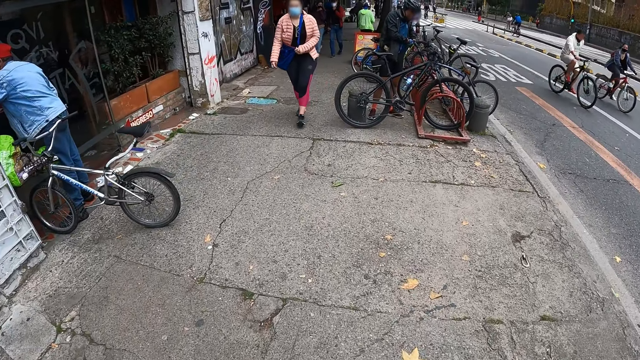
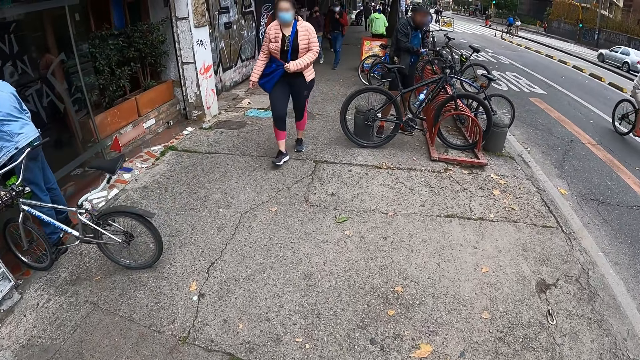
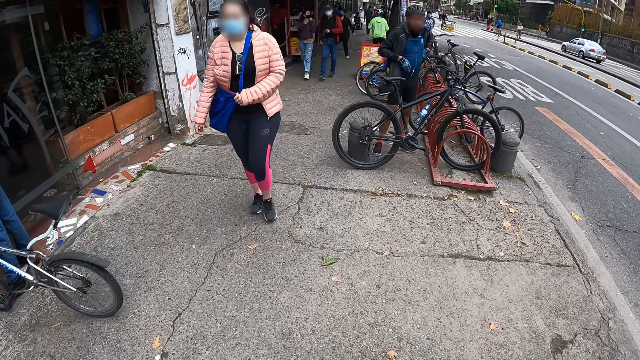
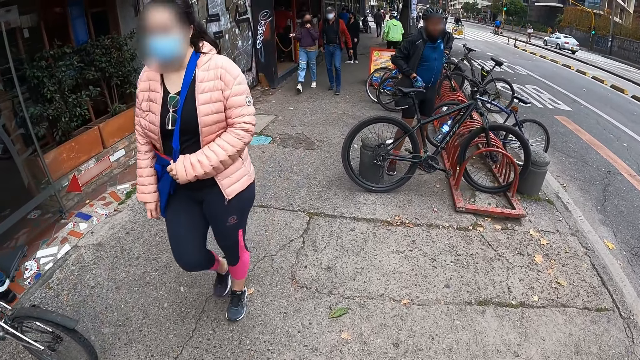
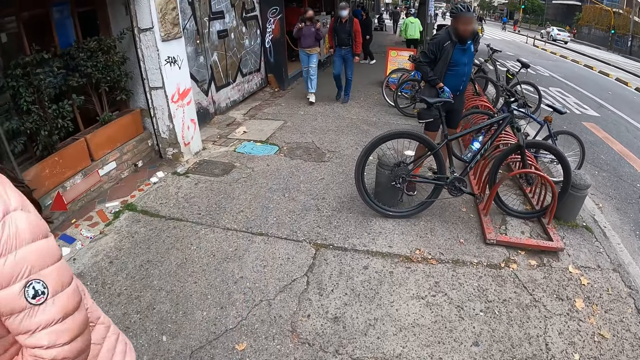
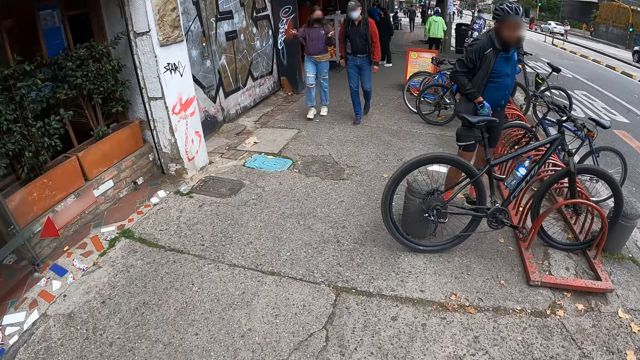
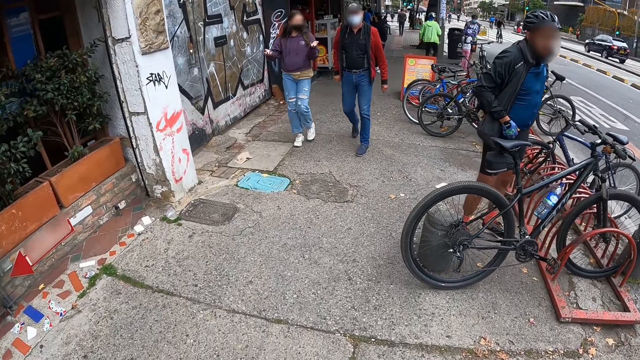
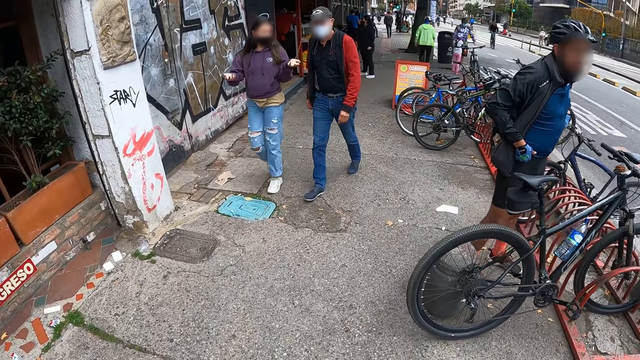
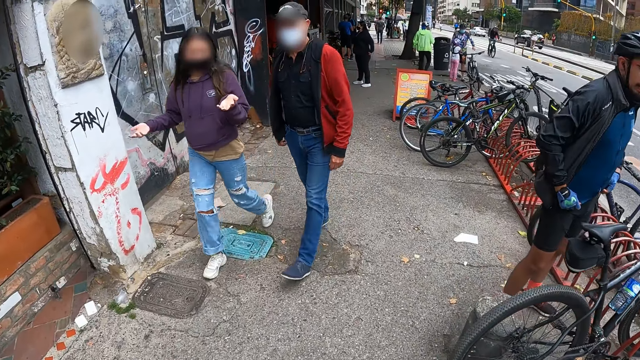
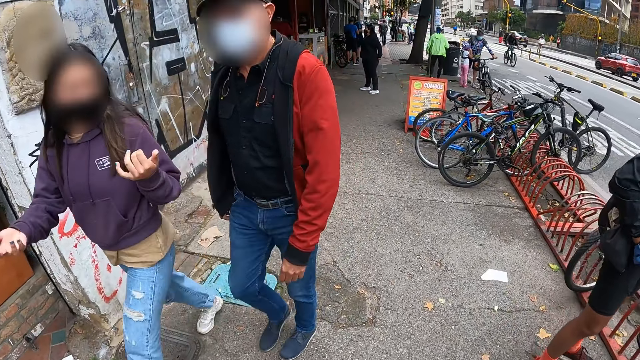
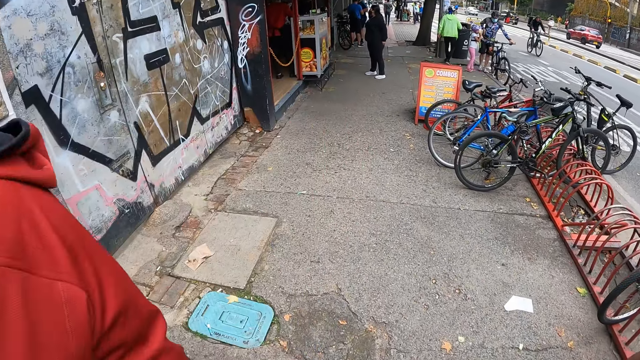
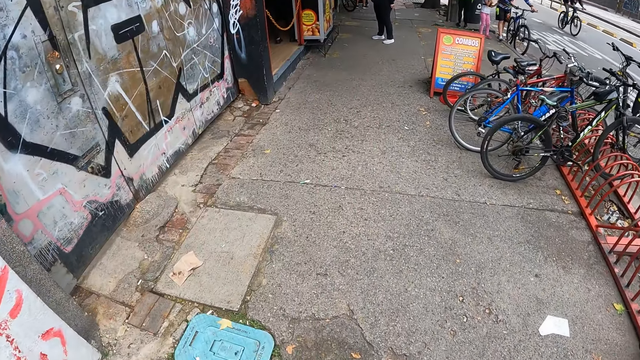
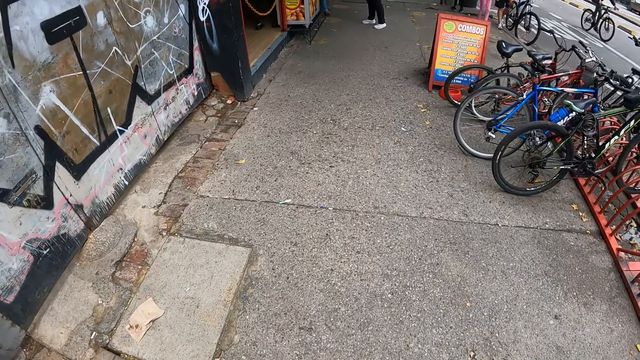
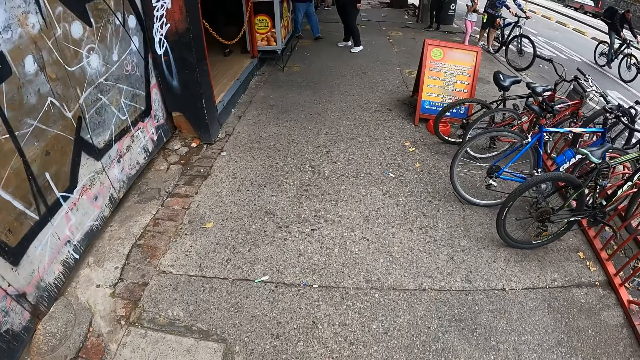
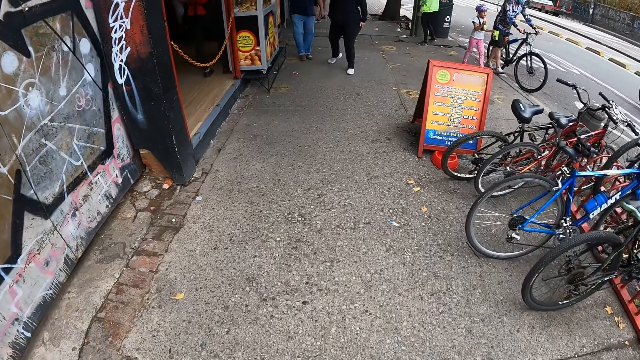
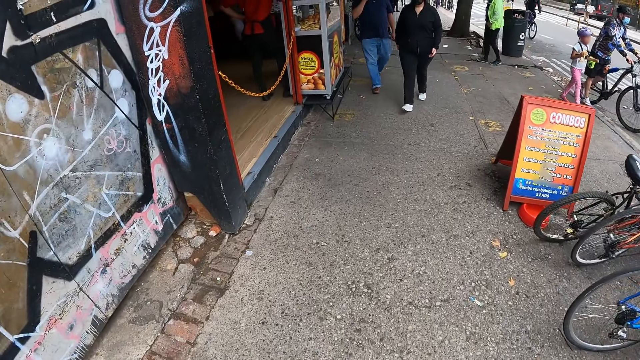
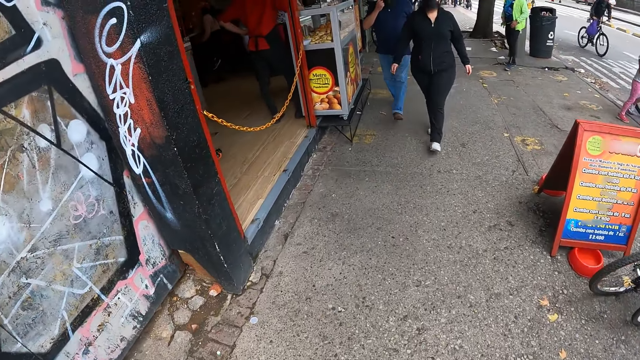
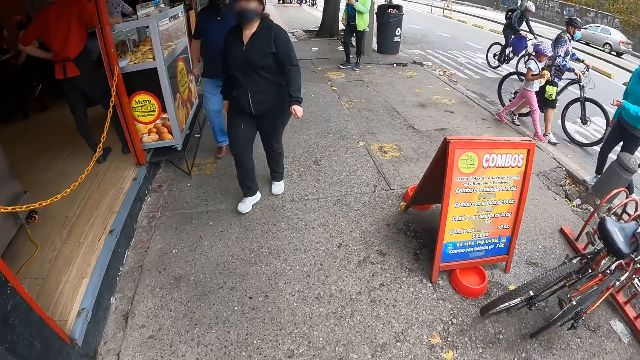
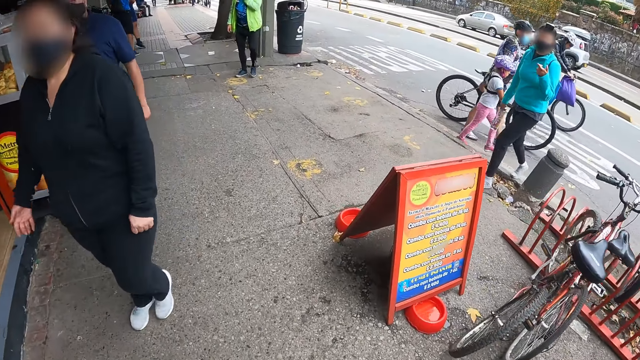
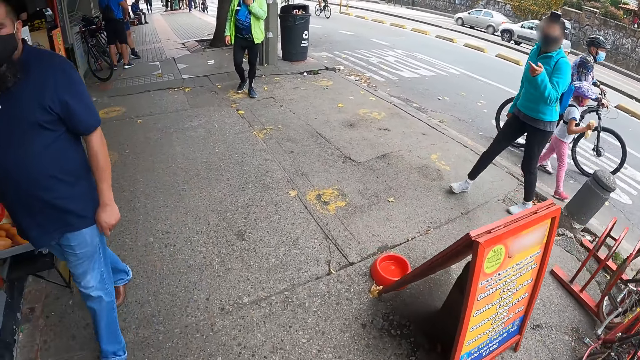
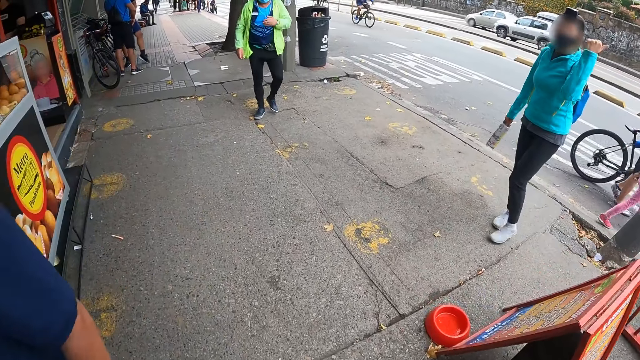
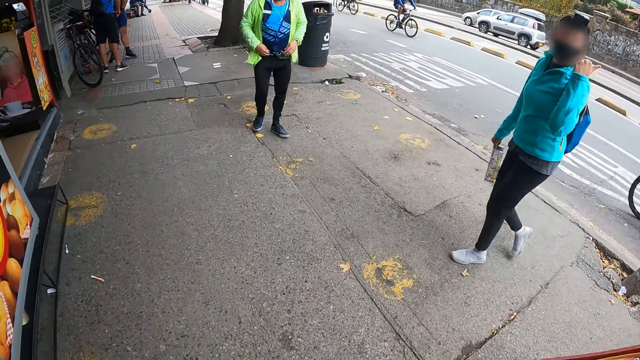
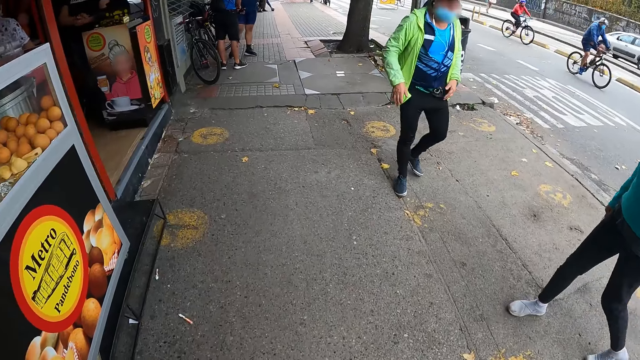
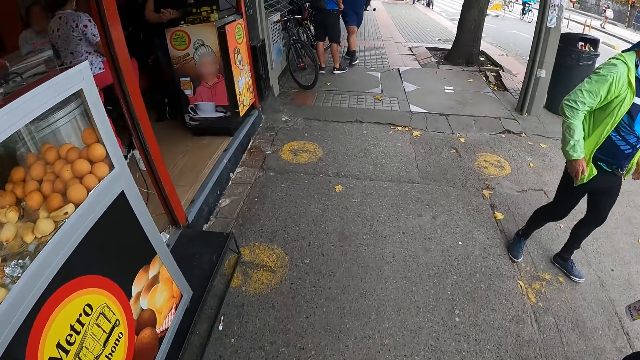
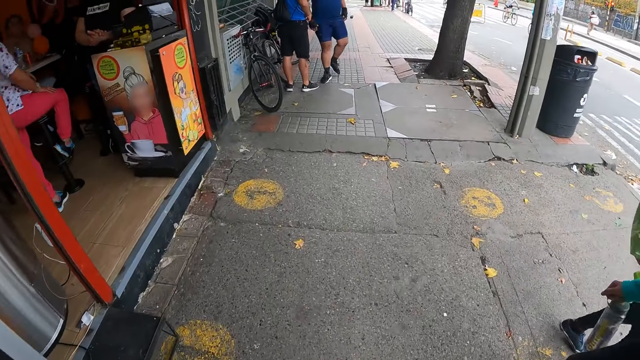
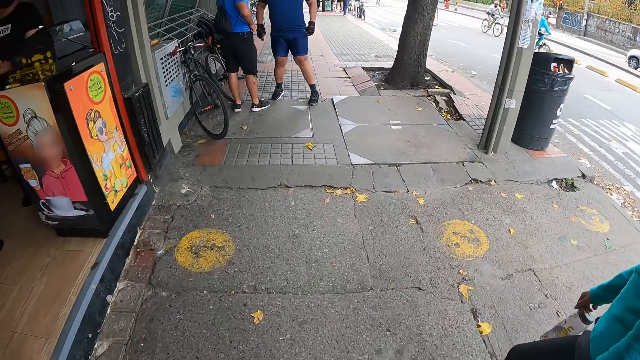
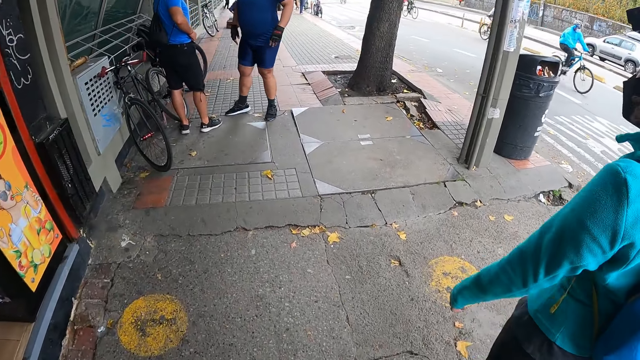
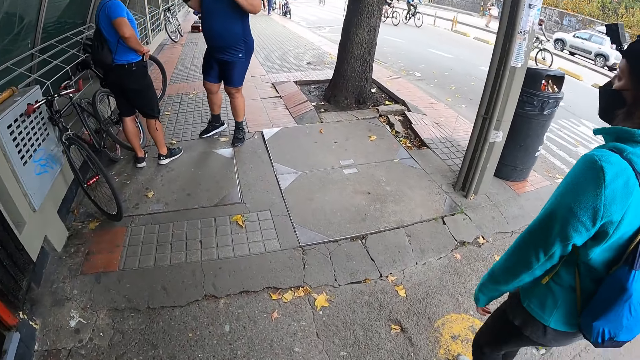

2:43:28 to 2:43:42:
A woman walks past the camera wearer. A man walks past the camera wearer. Another woman walks past the camera wearer. Another man walks past the camera wearer.

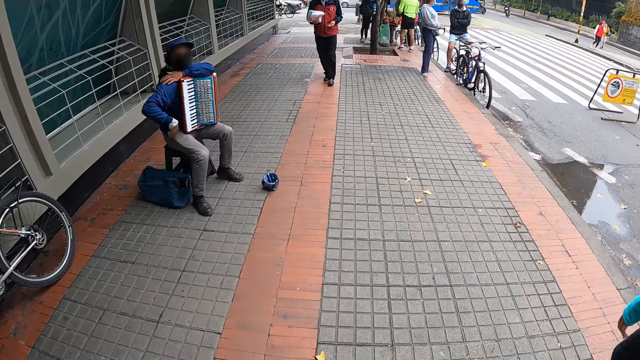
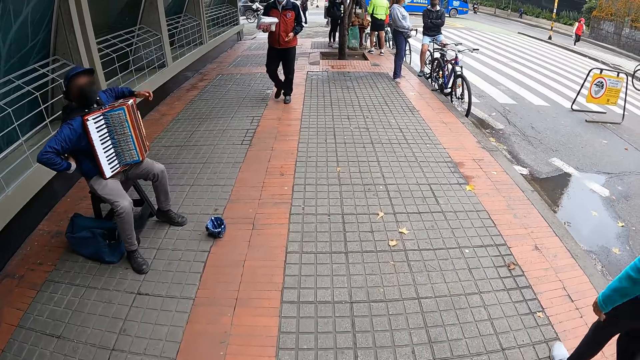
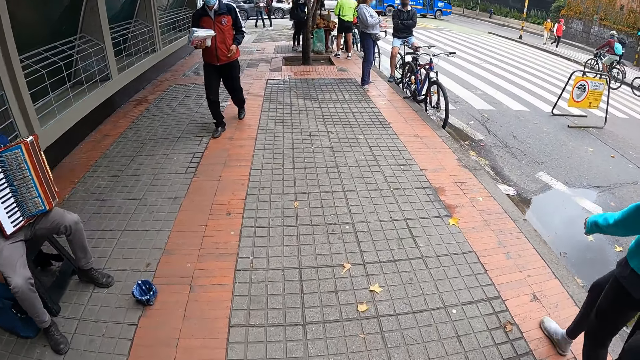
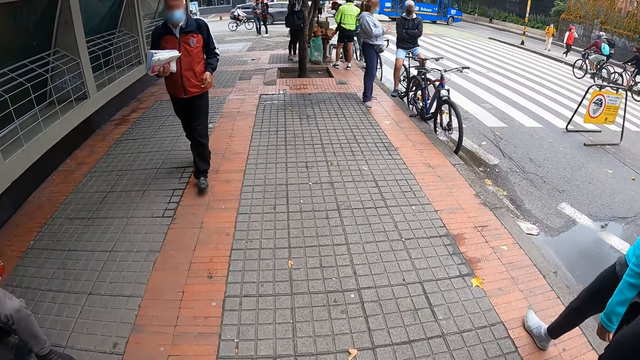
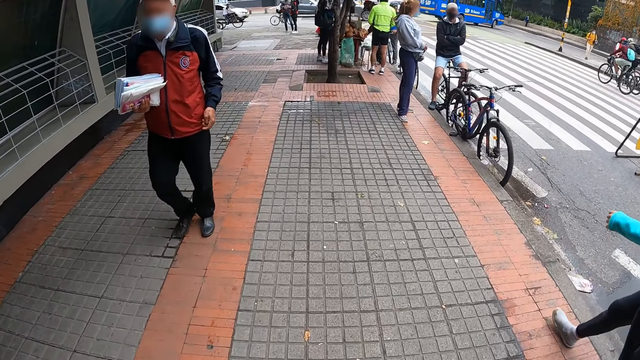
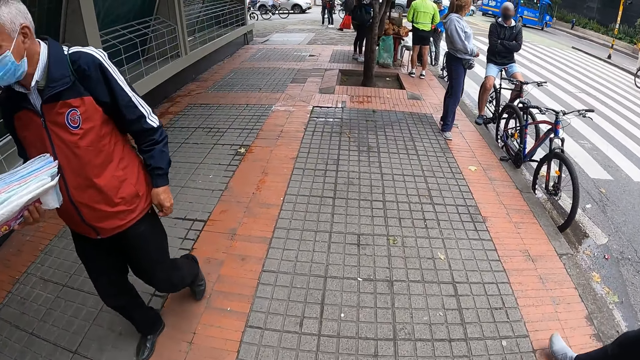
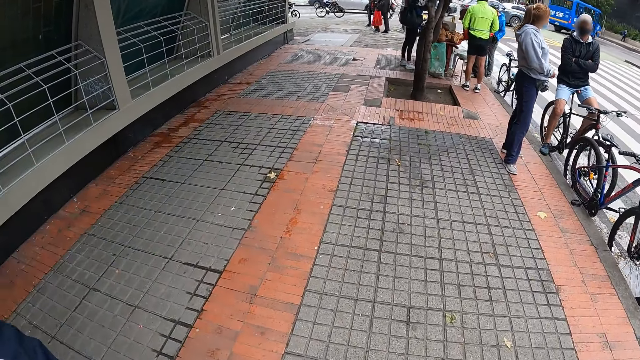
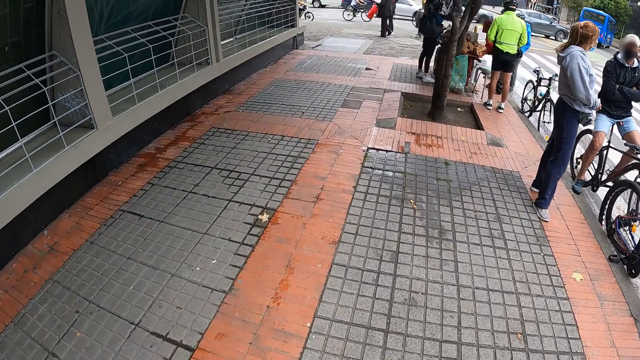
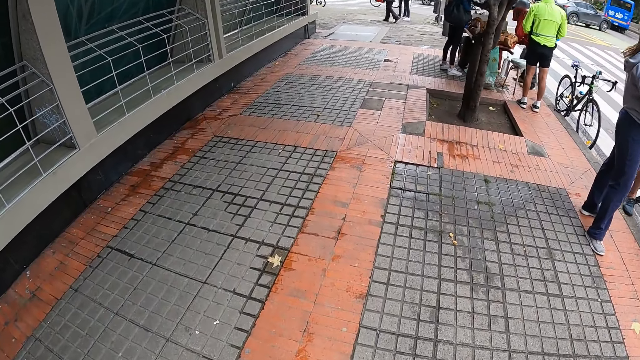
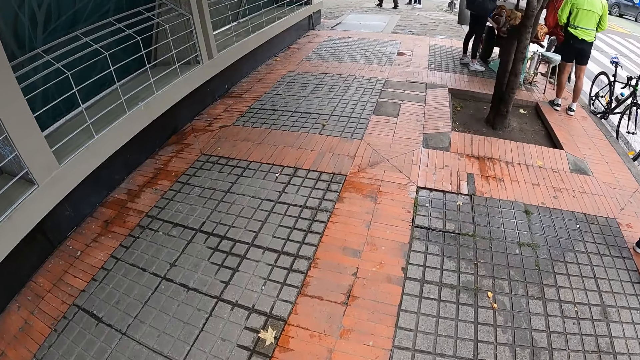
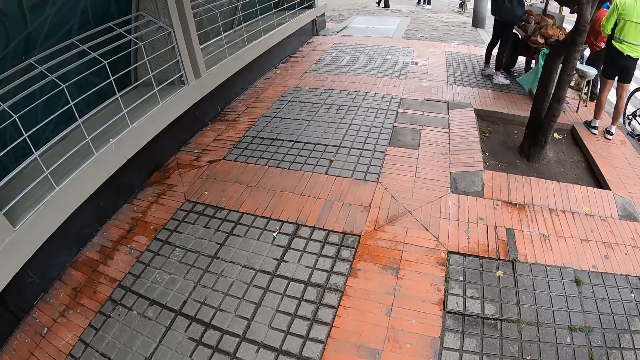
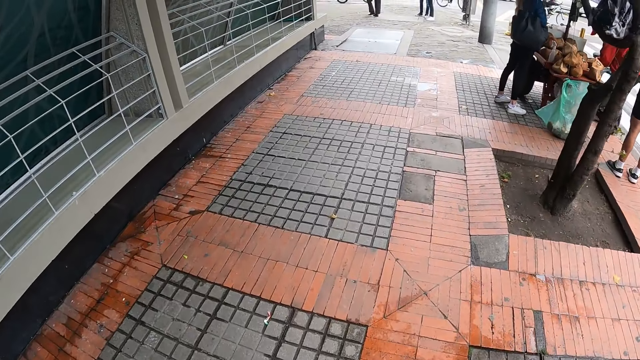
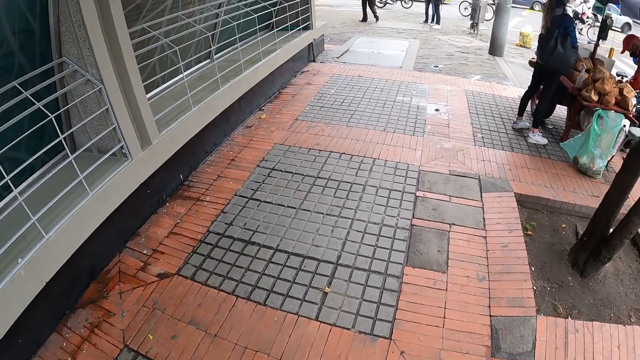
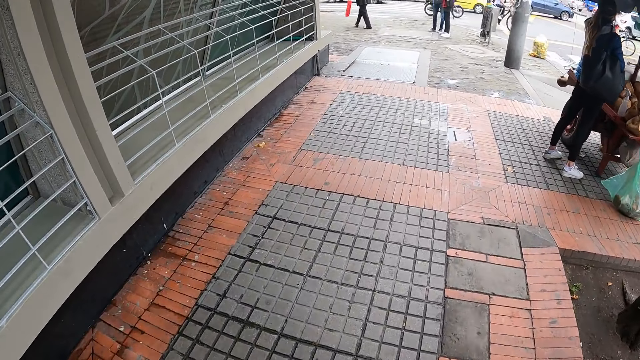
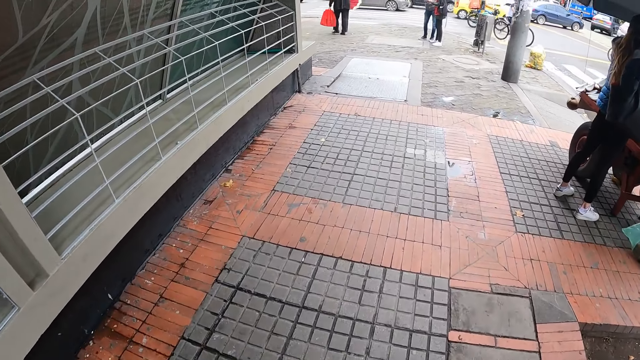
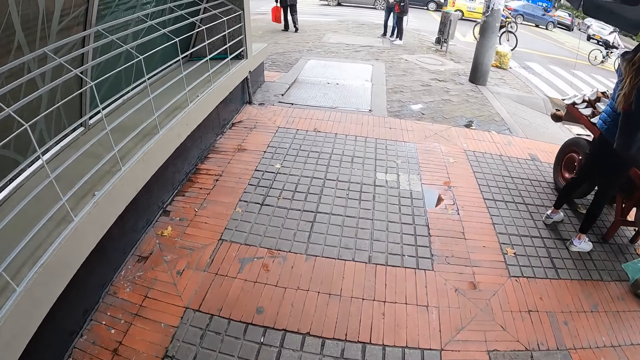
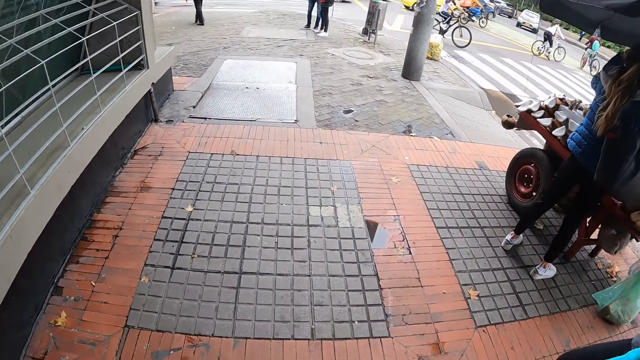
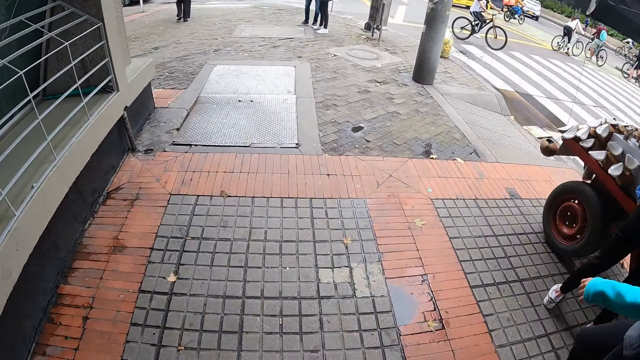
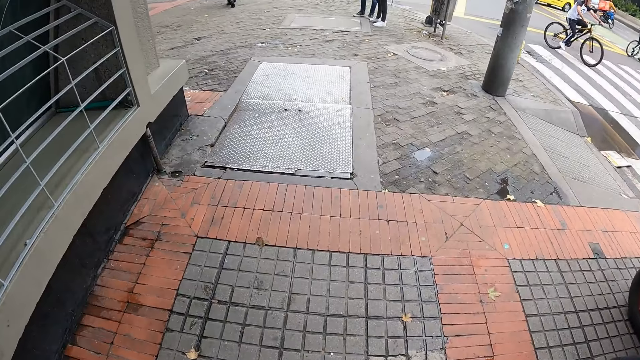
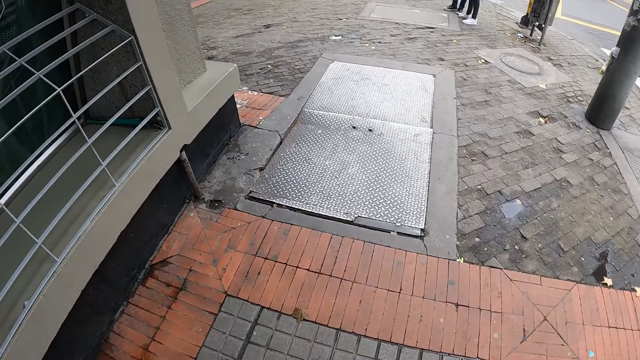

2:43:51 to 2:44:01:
A man walks past the camera wearer.
